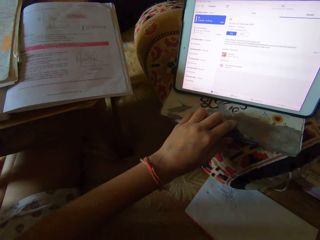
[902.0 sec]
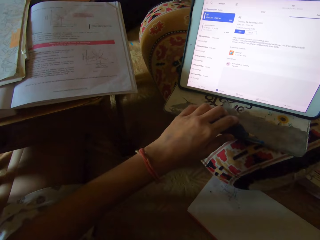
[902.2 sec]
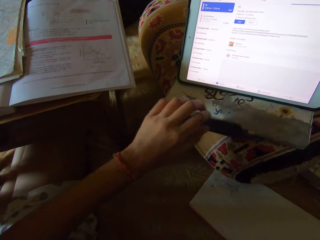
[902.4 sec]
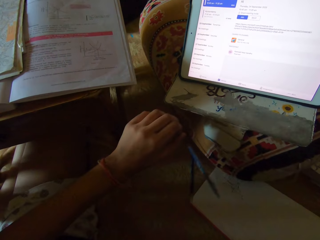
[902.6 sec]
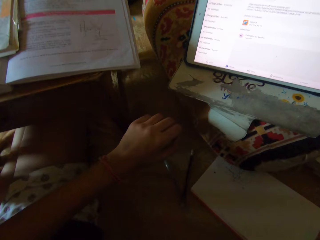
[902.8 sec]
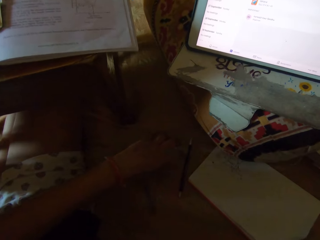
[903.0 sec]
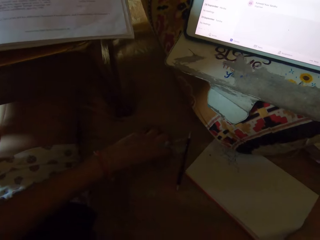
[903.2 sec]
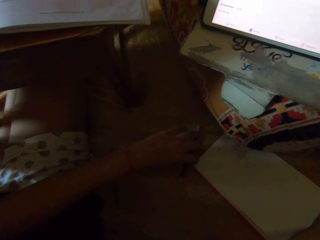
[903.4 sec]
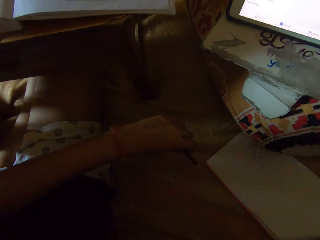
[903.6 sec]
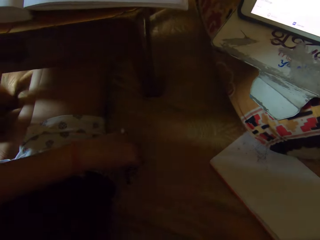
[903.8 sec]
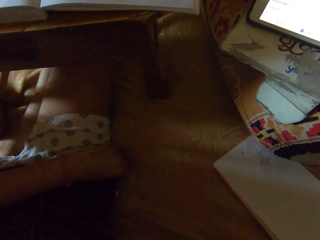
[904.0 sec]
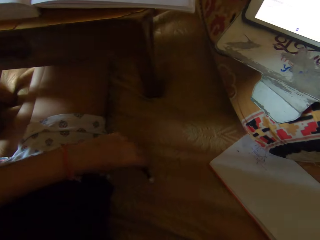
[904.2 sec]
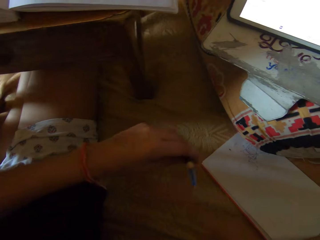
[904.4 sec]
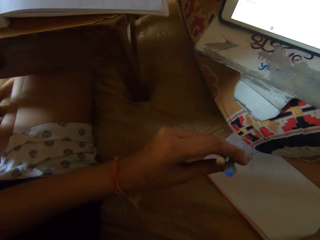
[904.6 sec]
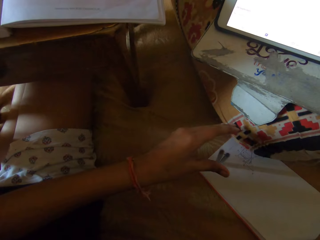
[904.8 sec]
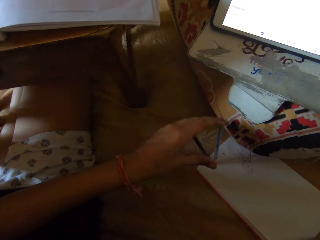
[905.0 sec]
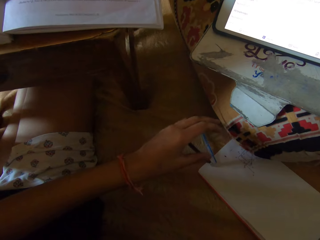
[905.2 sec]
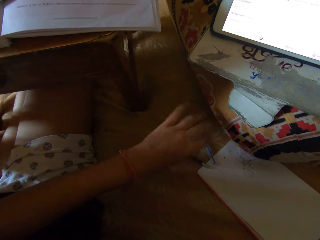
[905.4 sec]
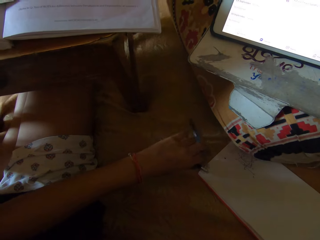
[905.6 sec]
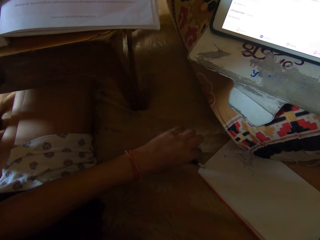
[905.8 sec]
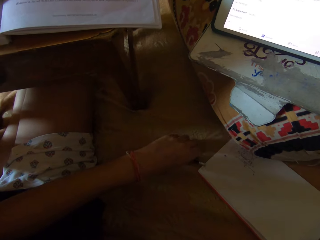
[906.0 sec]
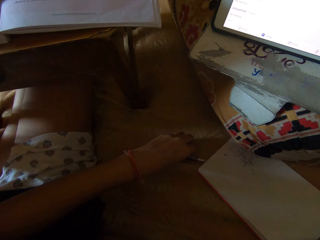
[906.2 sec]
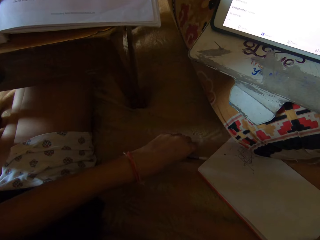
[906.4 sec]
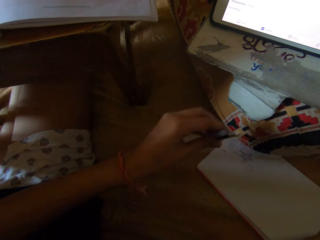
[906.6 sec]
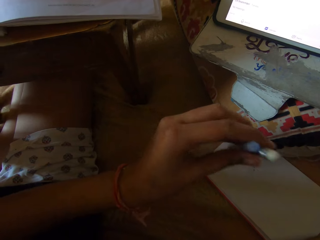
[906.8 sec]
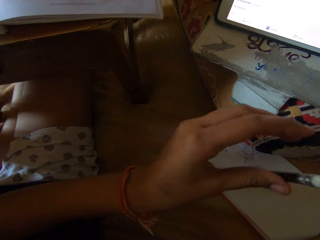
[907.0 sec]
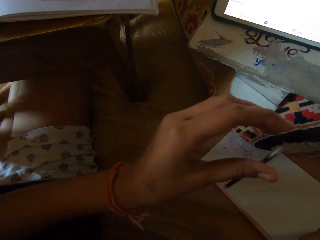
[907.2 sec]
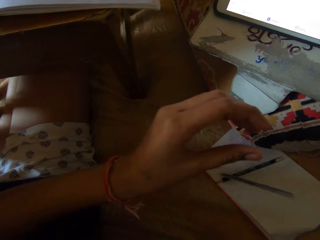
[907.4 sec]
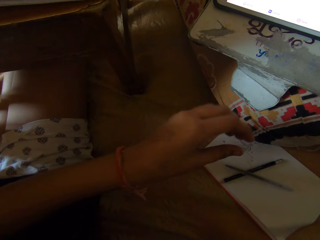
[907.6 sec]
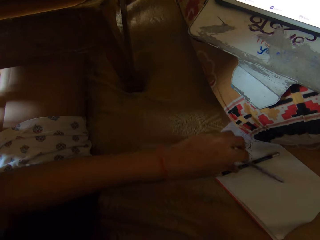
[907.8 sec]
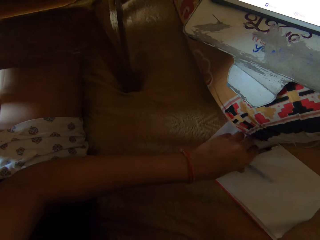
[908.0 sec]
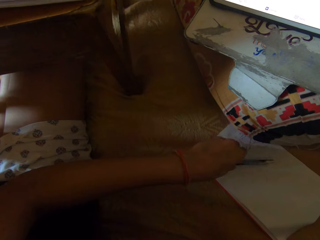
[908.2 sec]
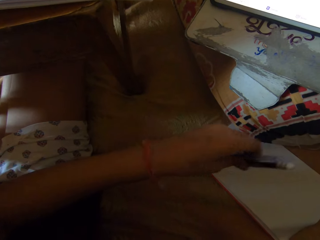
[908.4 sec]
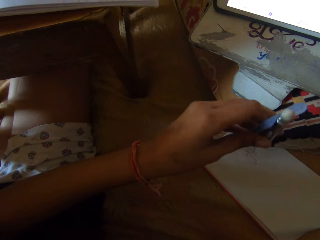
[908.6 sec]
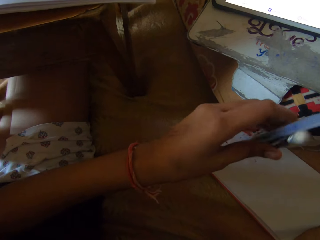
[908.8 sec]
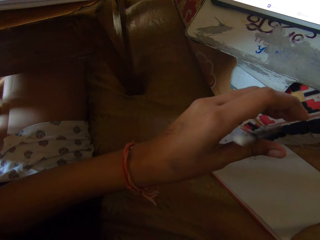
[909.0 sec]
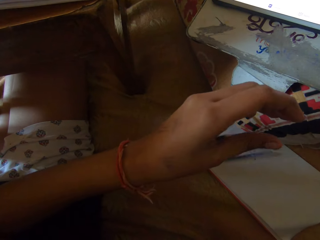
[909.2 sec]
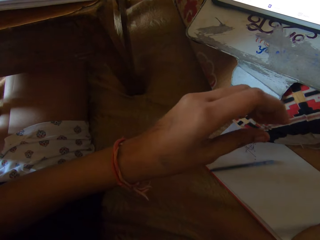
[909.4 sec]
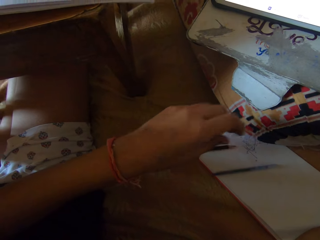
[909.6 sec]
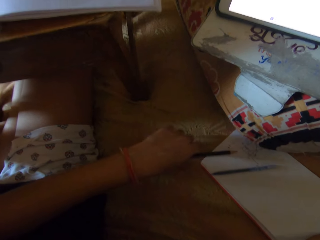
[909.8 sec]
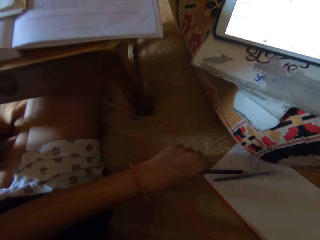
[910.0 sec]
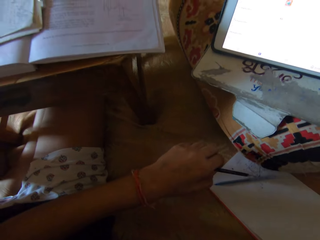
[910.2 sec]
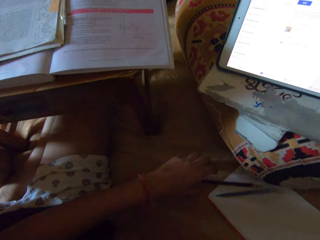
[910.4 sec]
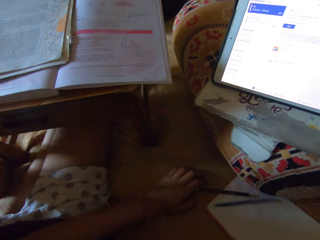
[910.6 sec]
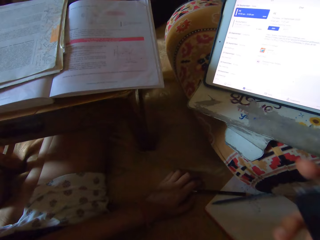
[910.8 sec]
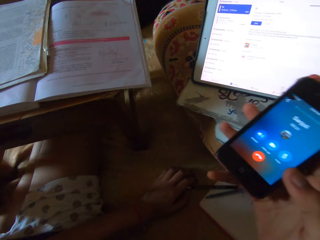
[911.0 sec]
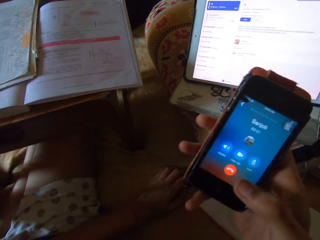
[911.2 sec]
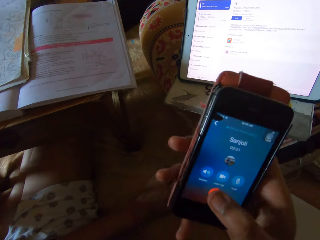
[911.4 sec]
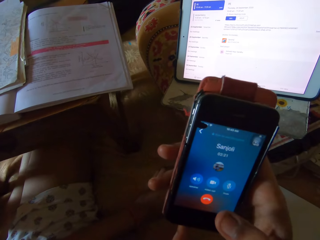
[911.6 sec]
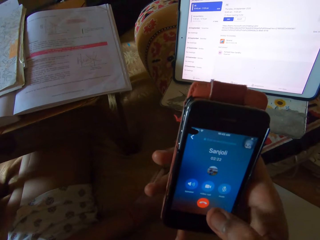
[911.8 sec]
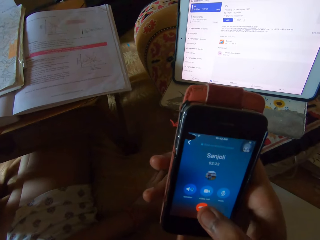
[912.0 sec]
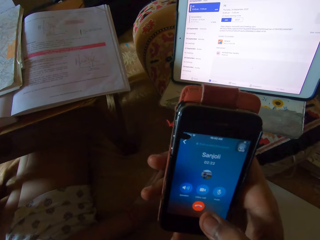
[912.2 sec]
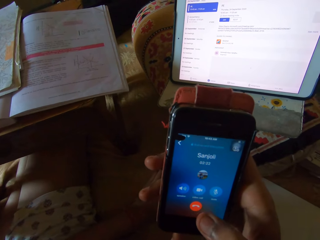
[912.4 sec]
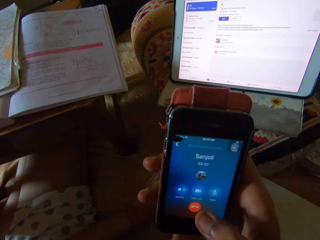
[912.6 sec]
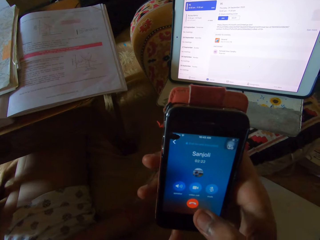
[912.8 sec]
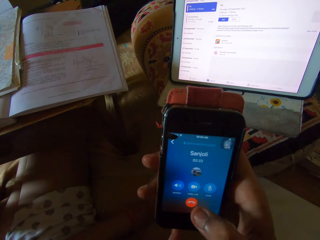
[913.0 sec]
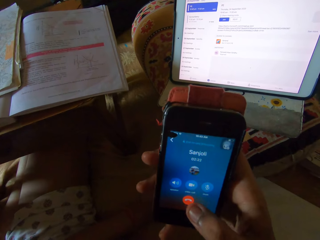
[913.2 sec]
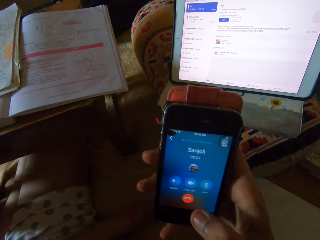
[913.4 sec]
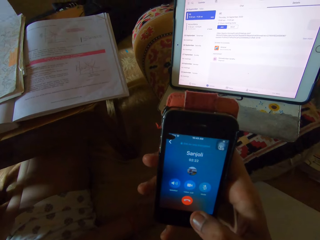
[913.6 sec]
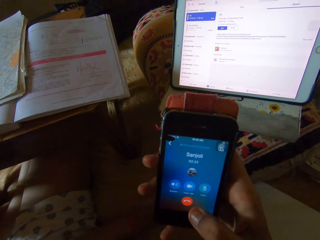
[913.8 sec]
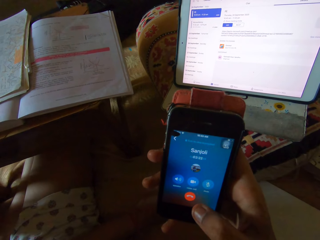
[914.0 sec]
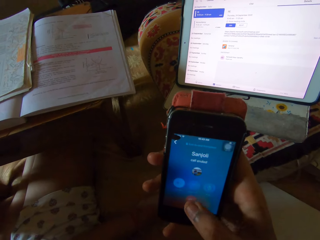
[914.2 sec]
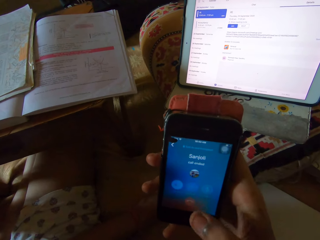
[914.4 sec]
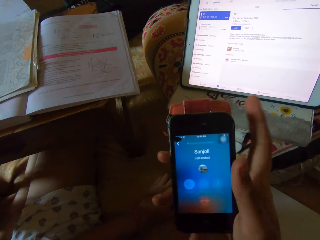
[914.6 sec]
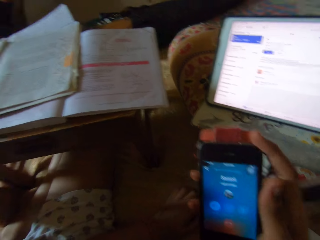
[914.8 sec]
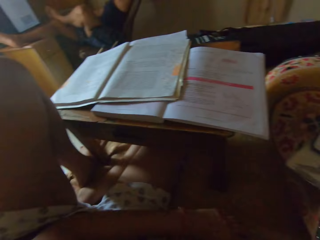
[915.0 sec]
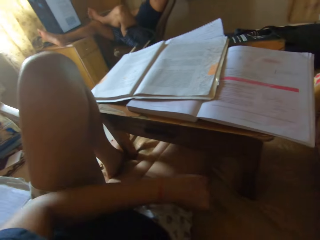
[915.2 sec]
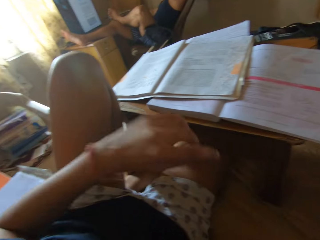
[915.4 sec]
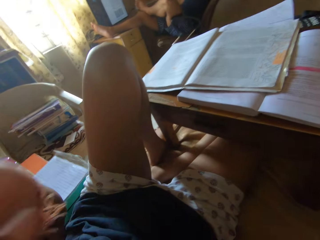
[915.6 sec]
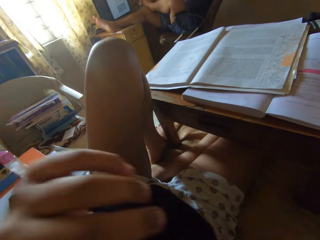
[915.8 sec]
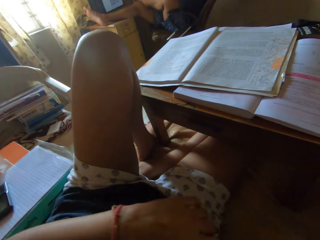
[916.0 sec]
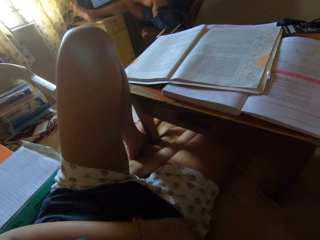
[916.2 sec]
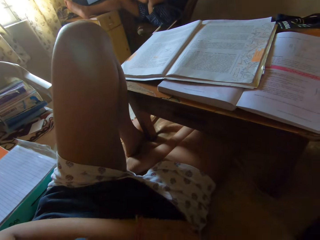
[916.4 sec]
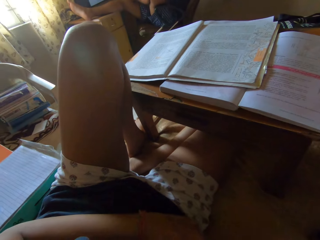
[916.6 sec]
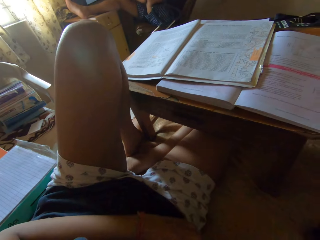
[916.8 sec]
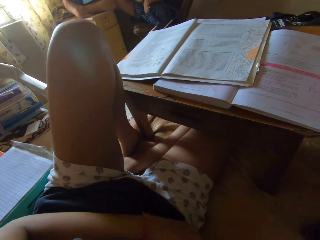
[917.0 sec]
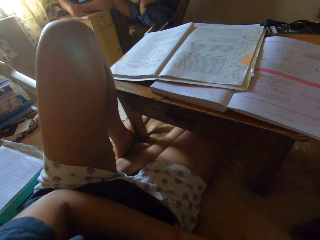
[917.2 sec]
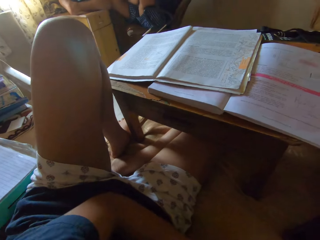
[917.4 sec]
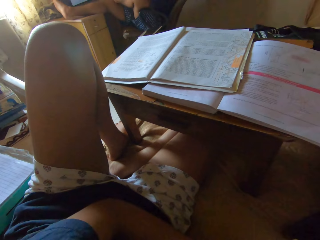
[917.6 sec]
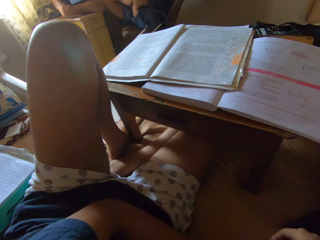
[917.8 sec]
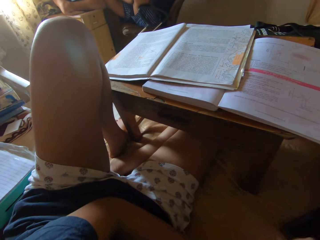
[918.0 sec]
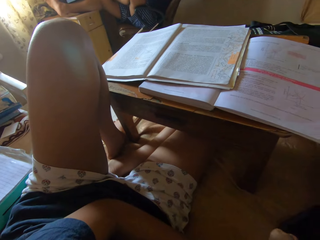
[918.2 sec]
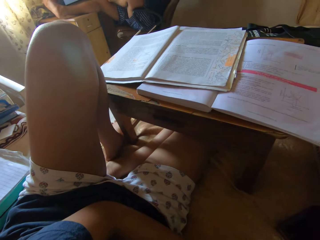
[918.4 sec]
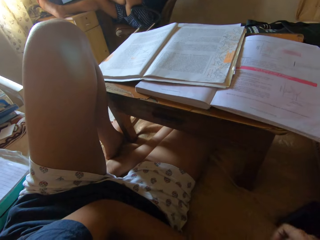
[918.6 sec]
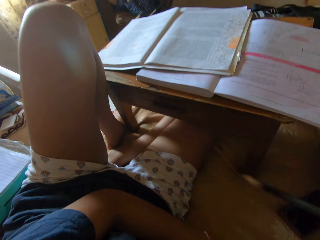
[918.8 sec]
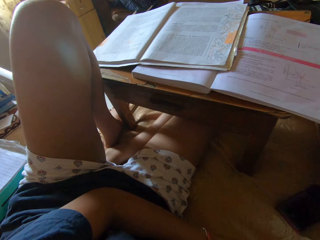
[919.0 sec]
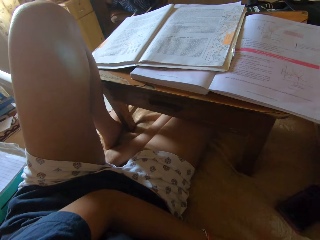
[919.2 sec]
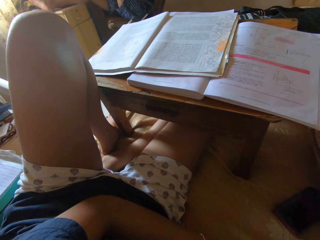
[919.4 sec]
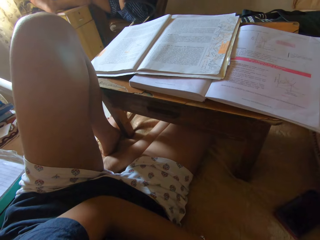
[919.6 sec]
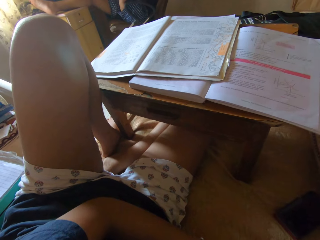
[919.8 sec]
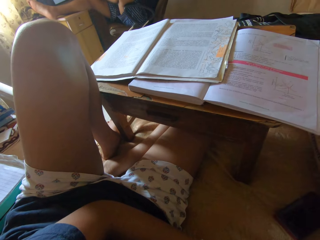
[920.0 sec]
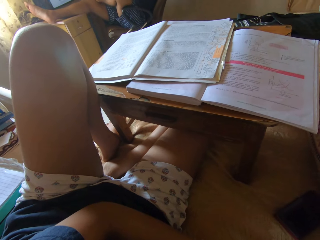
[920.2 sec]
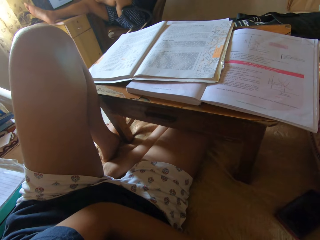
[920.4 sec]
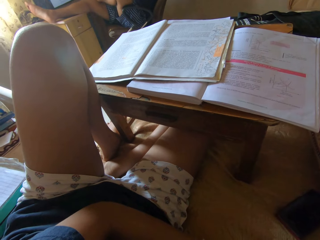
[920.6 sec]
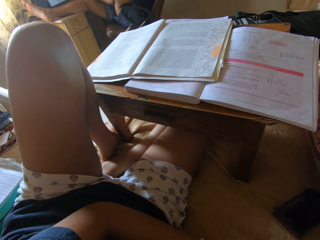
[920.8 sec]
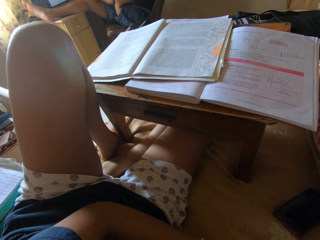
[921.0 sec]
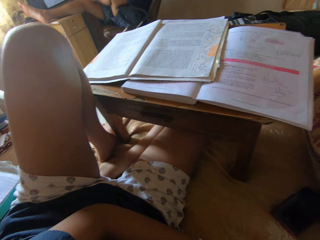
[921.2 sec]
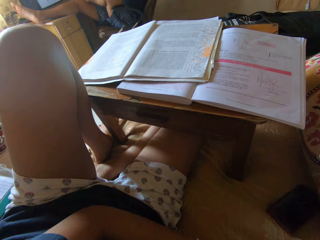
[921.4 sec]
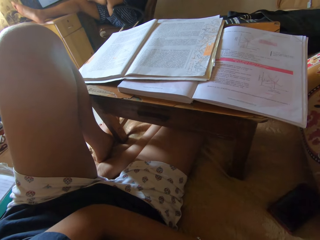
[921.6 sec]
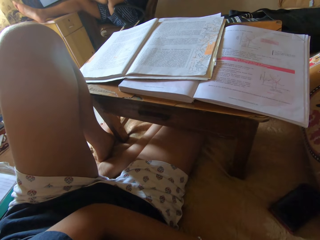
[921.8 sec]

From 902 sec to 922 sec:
The camera wearer picks the pen. They play with both the pencil and the biro. They put the pen down. They throw the pens on the ground. They pick the pens. They throw the pens on the ground. They pick the pens. They use the phone. They put the phone down. They converse with a man.

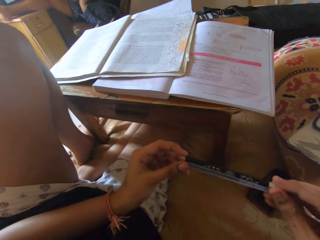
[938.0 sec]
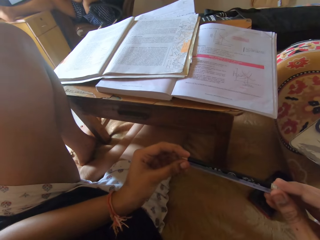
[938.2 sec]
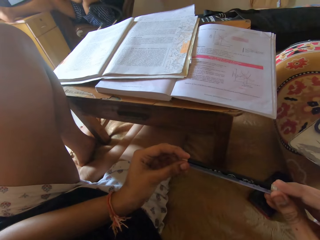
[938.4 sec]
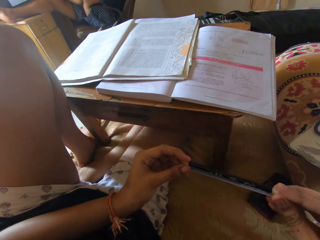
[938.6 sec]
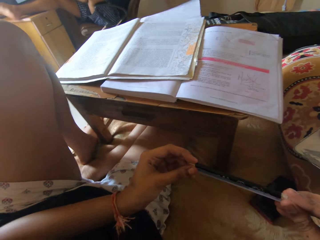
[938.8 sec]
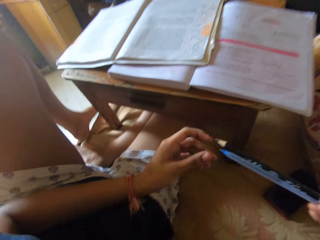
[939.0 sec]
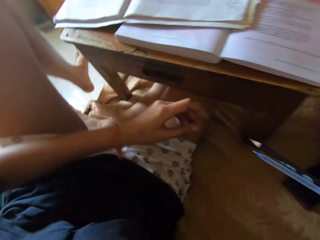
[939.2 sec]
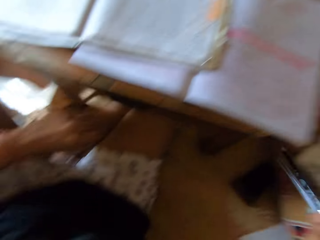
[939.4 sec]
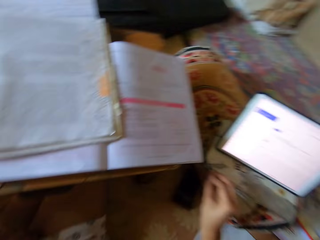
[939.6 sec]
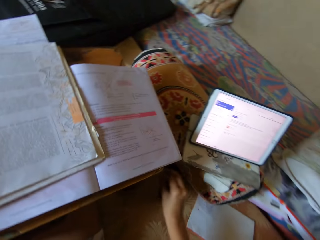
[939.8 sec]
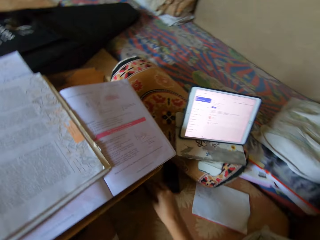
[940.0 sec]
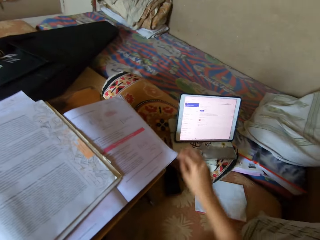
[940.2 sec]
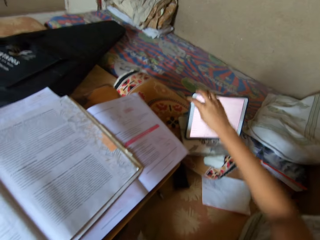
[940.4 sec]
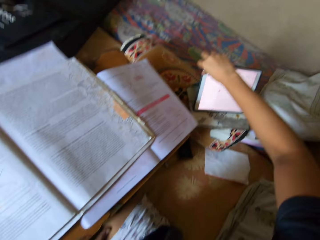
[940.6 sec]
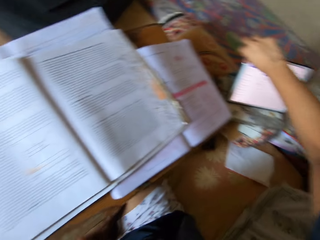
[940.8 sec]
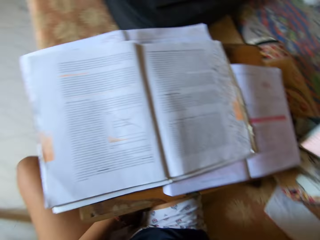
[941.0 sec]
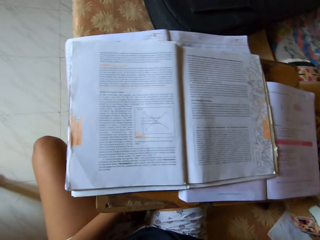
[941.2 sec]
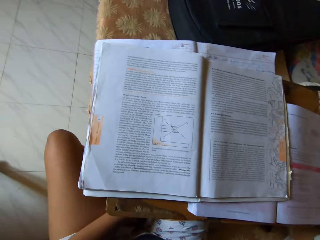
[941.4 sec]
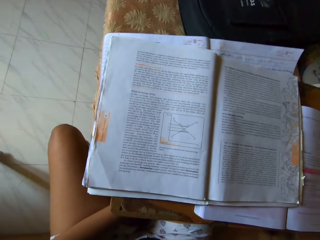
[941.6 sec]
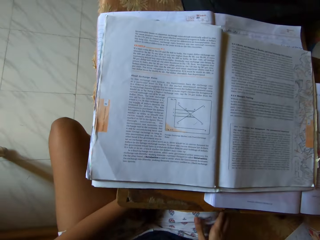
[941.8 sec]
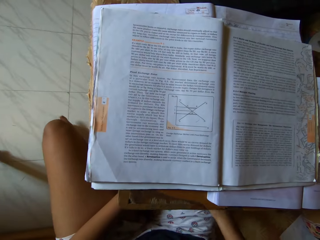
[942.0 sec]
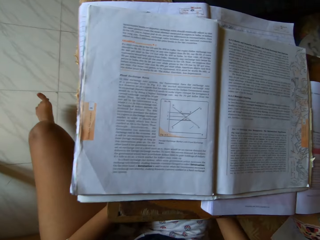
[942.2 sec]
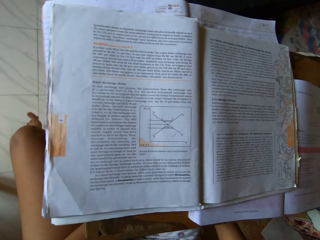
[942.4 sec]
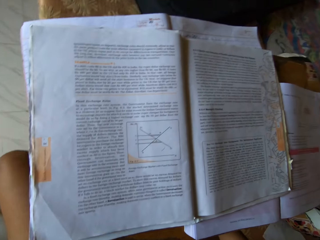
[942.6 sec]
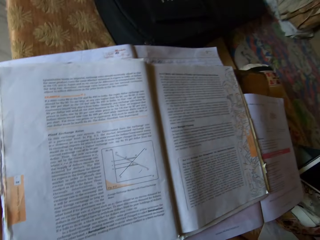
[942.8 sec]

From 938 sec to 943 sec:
The camera wearer puts the pens down. They put off the tablet.
